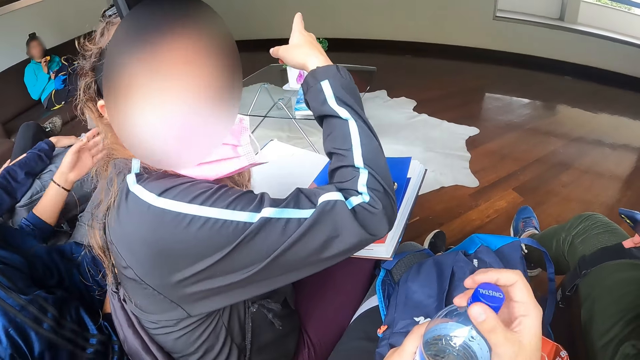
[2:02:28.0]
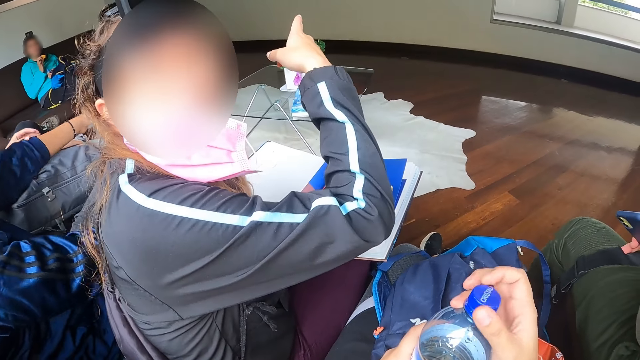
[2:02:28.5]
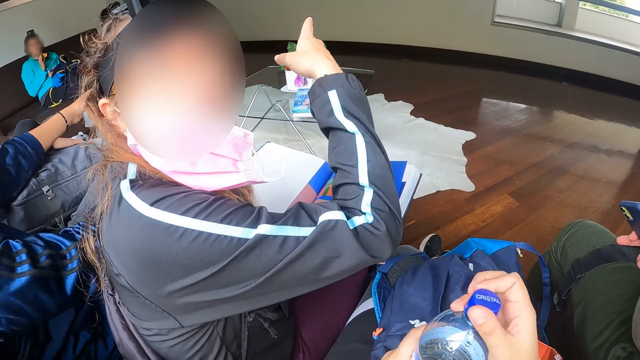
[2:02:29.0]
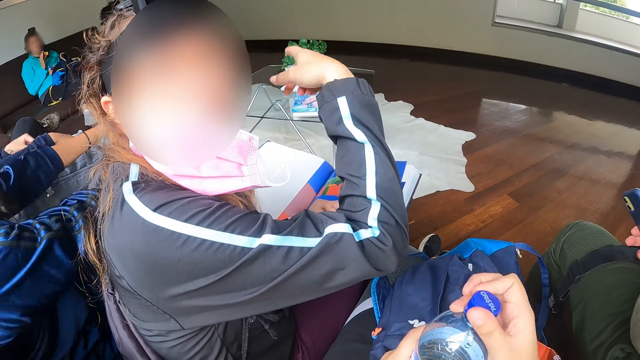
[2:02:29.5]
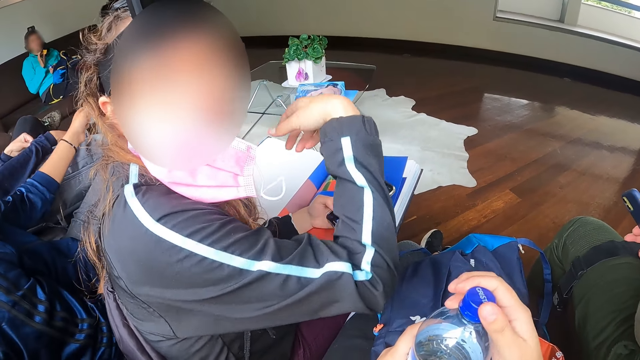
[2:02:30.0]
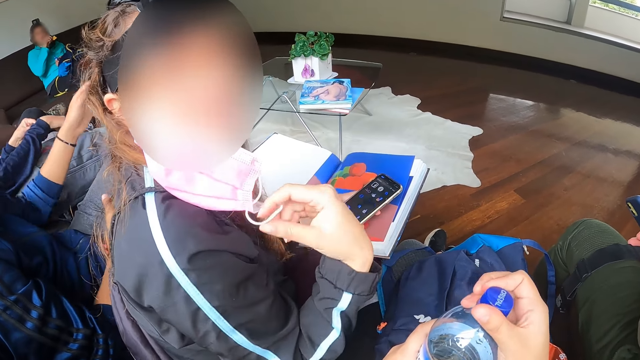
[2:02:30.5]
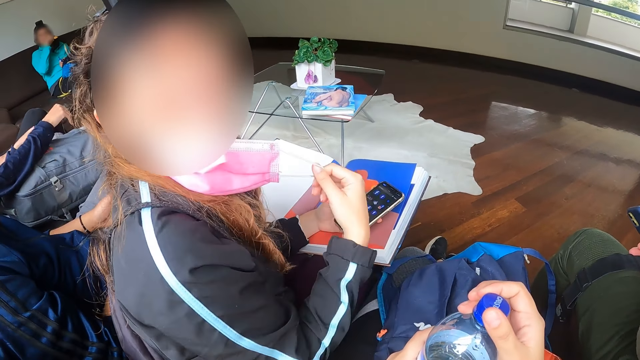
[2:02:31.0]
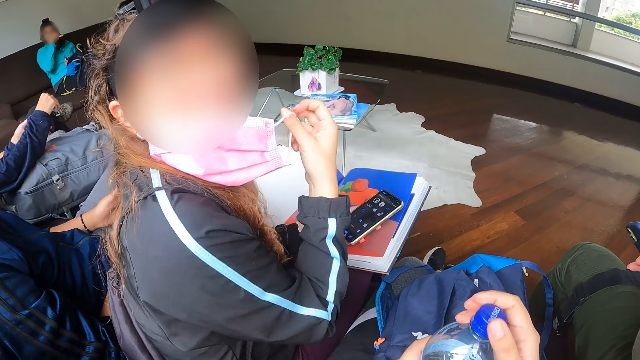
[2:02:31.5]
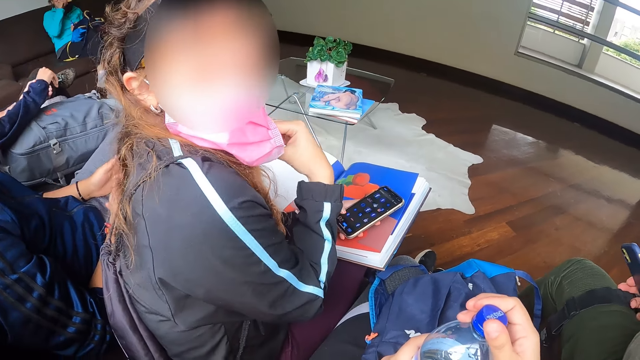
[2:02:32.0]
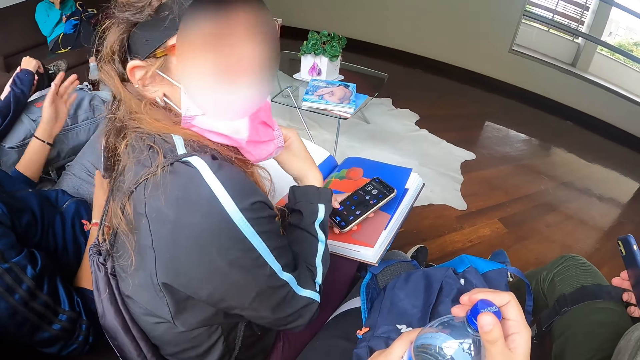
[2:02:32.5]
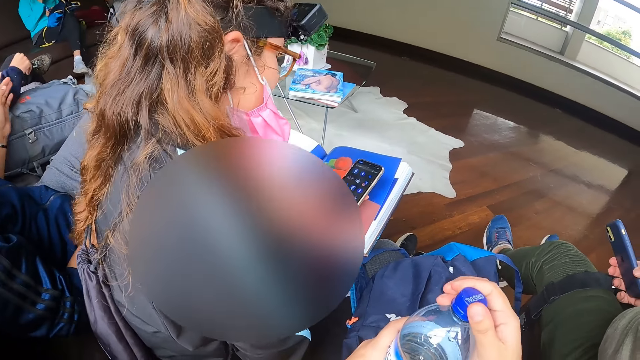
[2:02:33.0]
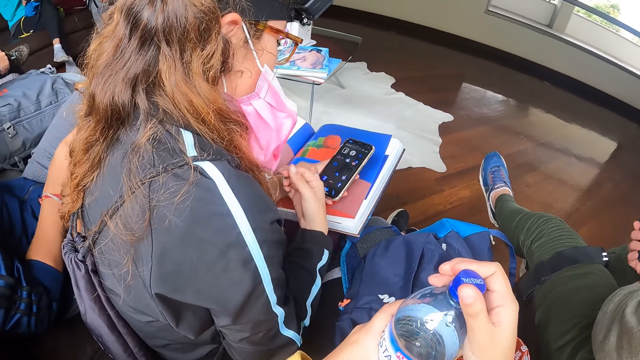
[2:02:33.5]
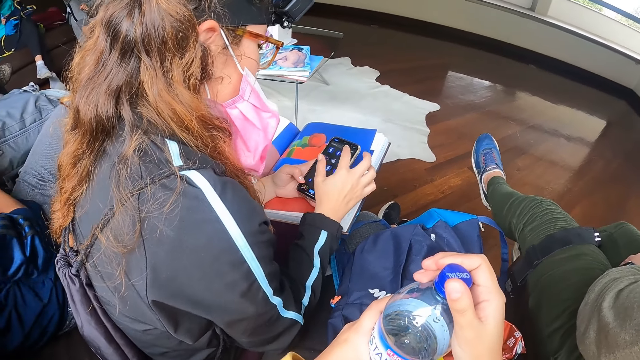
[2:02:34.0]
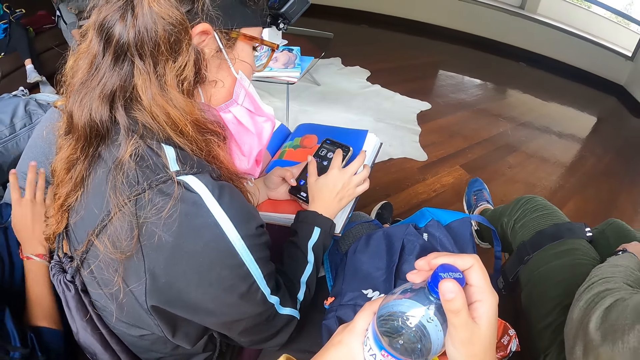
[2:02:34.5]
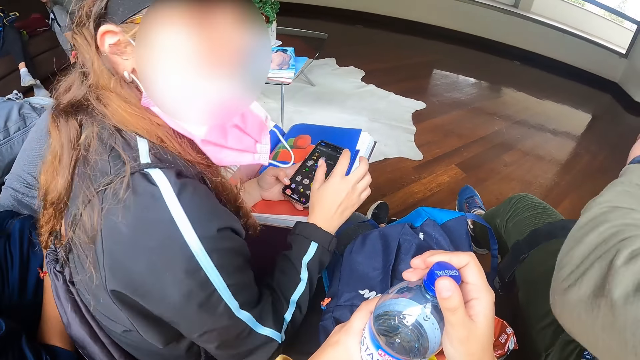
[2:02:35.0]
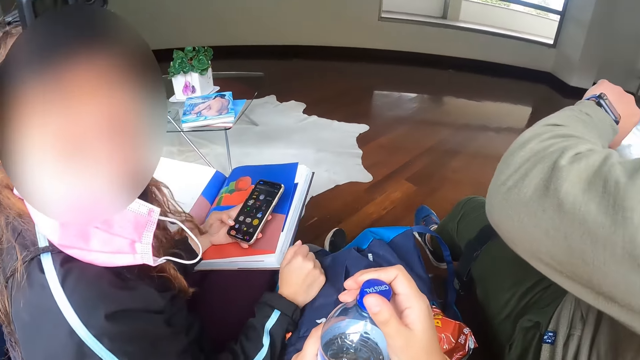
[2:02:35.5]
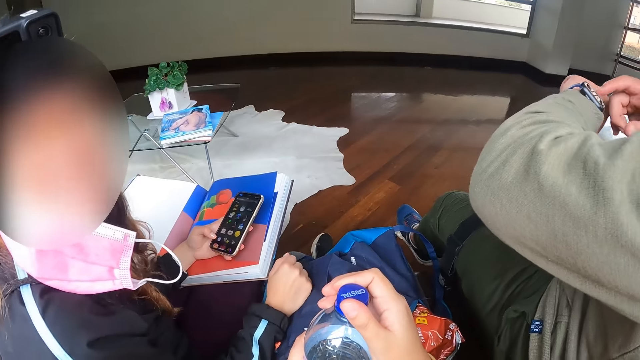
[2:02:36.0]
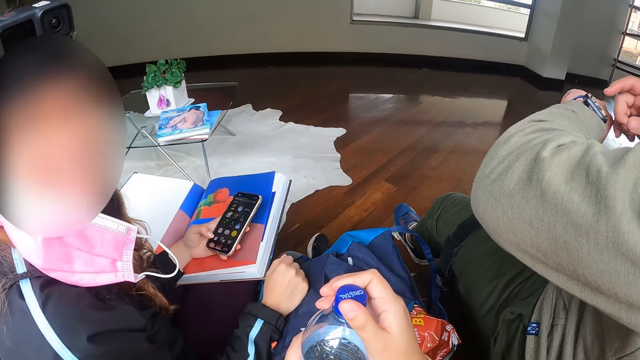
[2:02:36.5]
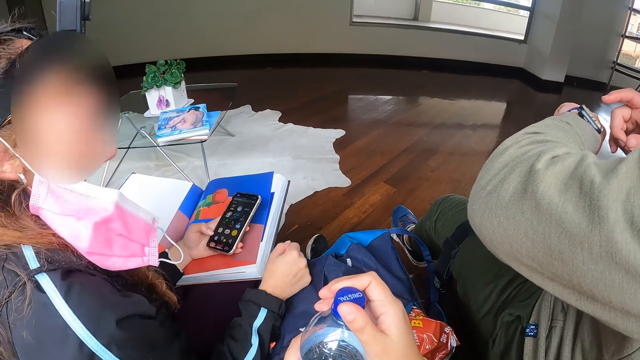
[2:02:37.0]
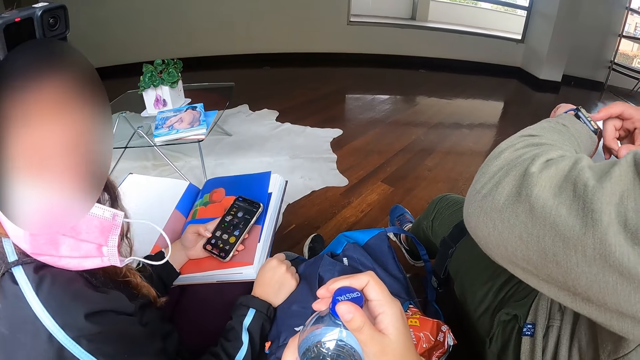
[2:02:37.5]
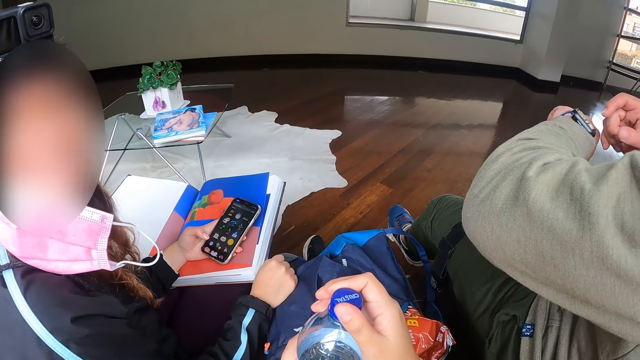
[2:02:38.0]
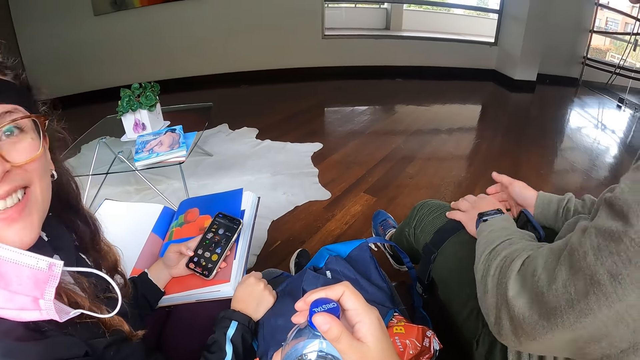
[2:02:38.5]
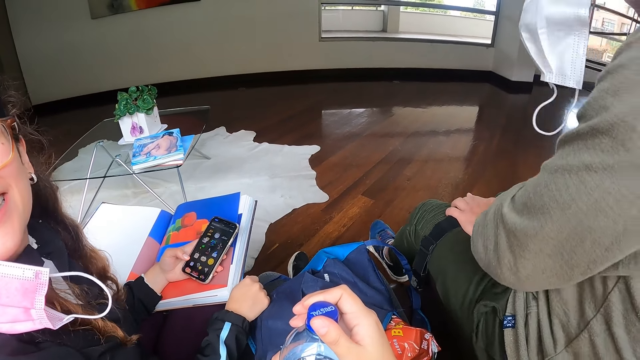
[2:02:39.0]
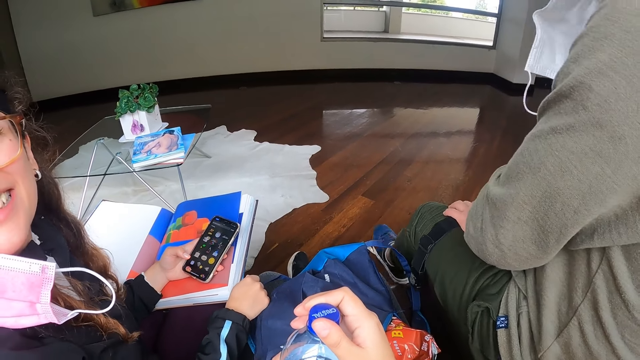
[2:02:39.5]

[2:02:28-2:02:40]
A woman converses. She points her hand and touches the face mask. The woman operates the phone in her left hand with her right hand. The woman looks back. The man operates a smartwatch on his left wrist with his right hand.

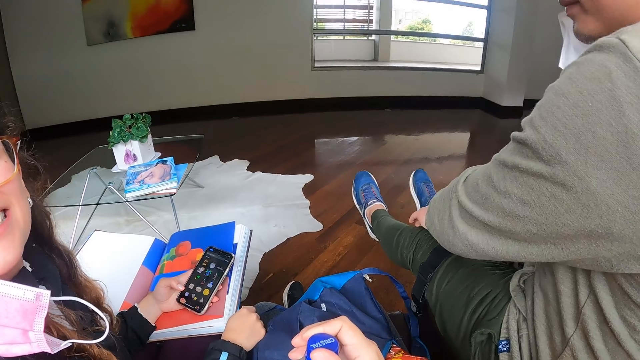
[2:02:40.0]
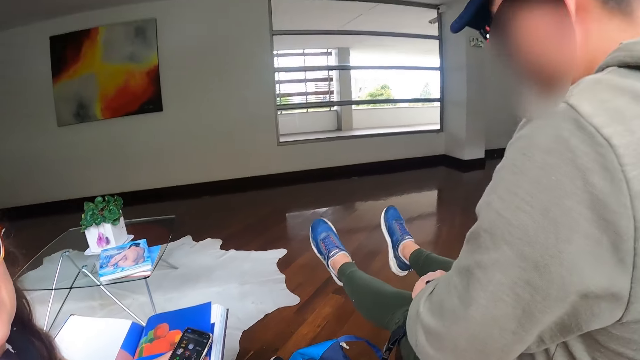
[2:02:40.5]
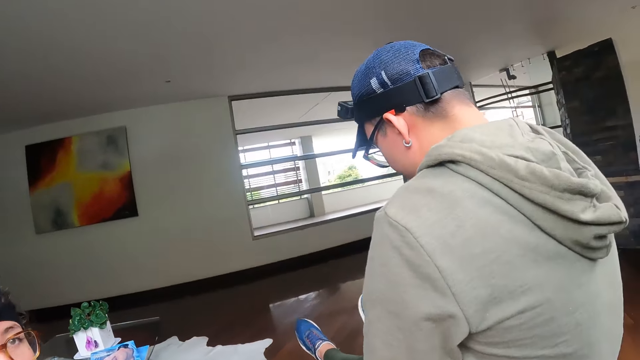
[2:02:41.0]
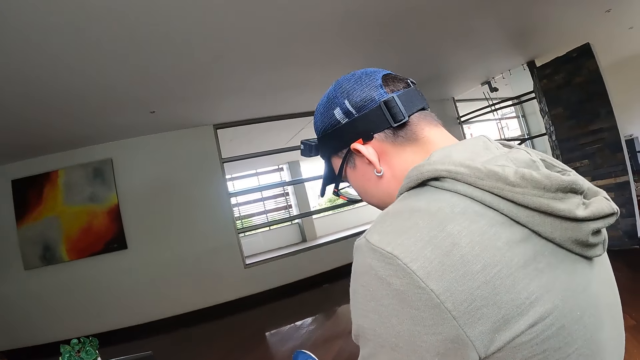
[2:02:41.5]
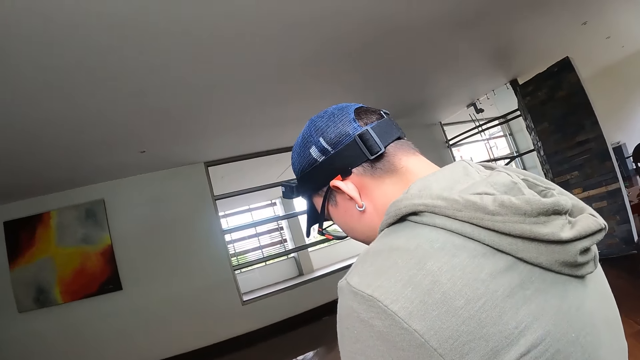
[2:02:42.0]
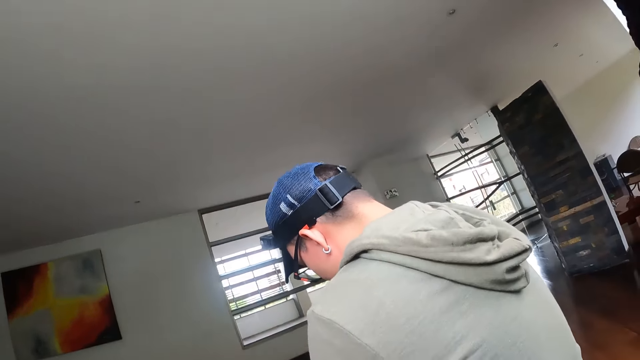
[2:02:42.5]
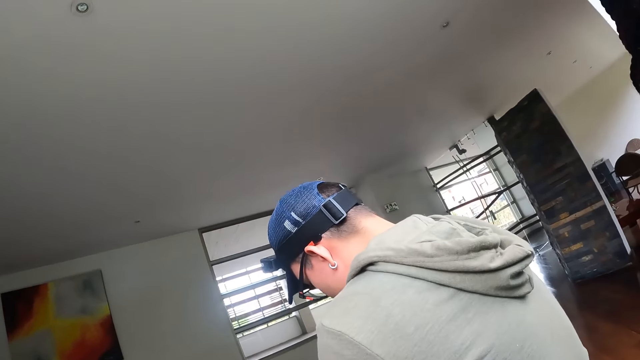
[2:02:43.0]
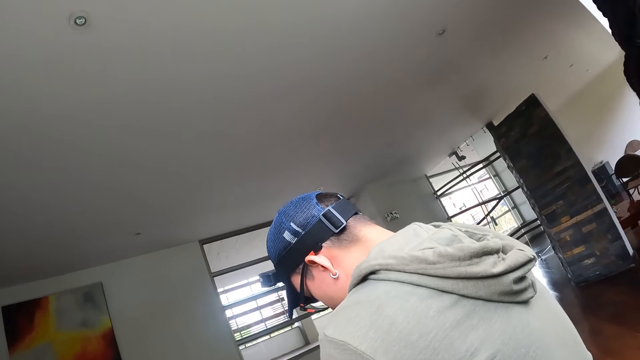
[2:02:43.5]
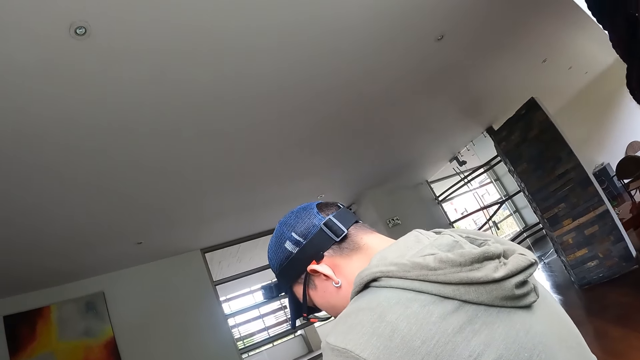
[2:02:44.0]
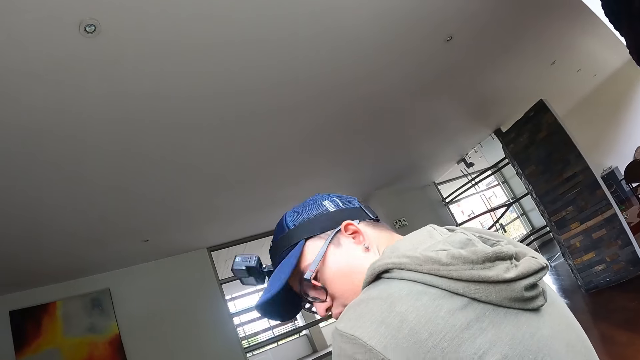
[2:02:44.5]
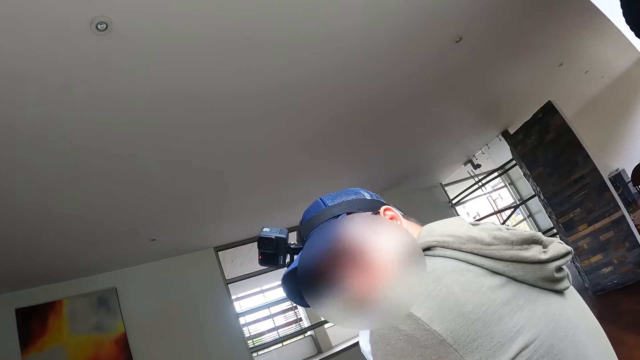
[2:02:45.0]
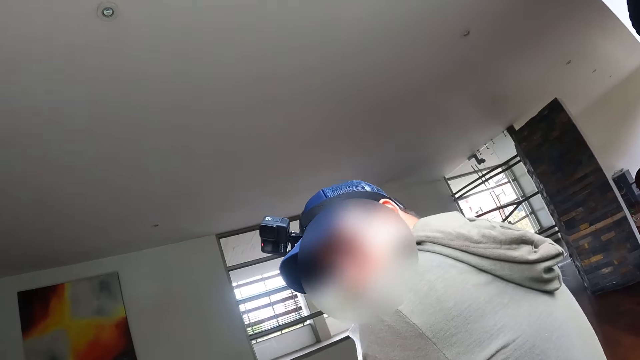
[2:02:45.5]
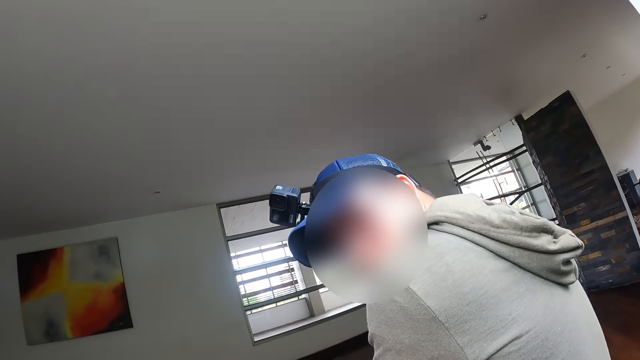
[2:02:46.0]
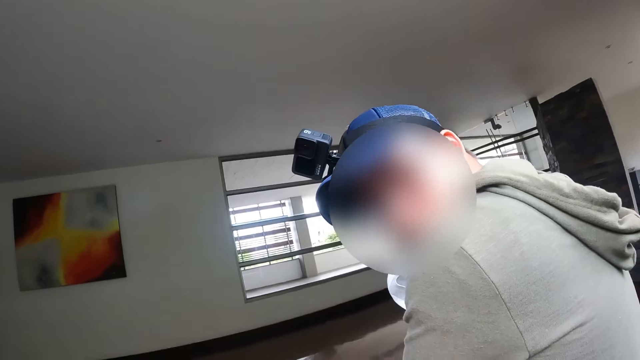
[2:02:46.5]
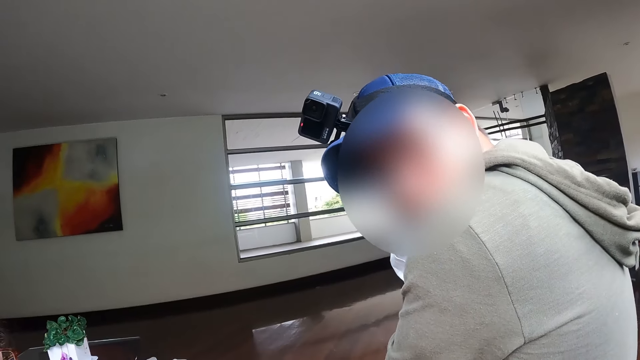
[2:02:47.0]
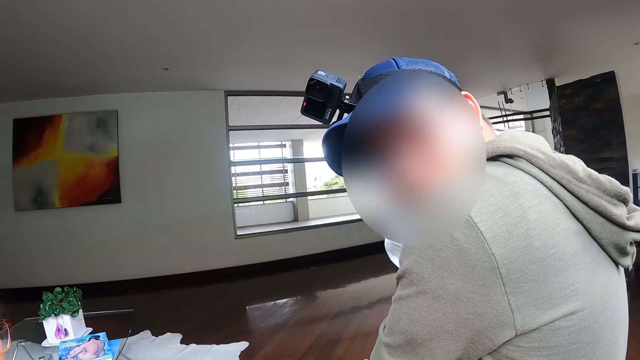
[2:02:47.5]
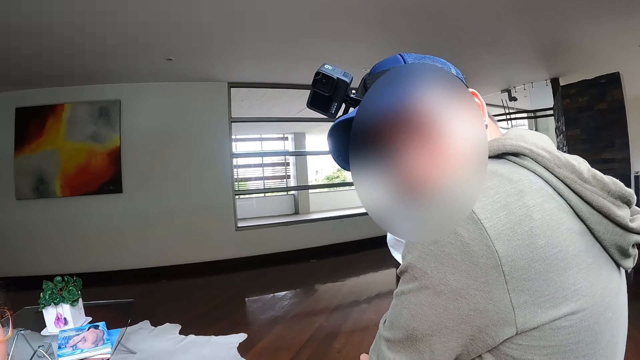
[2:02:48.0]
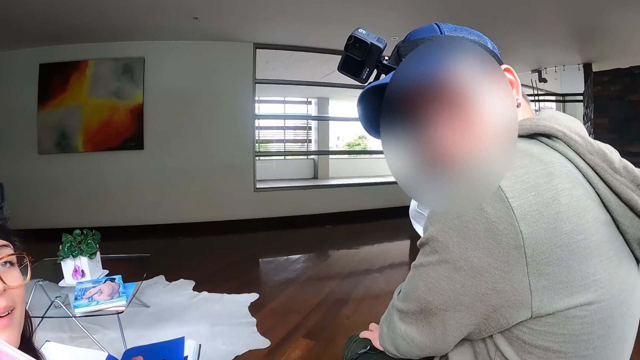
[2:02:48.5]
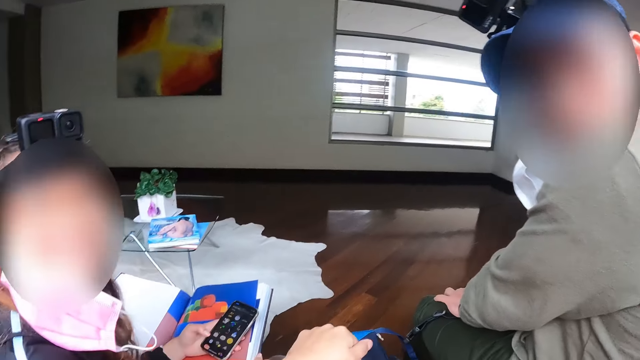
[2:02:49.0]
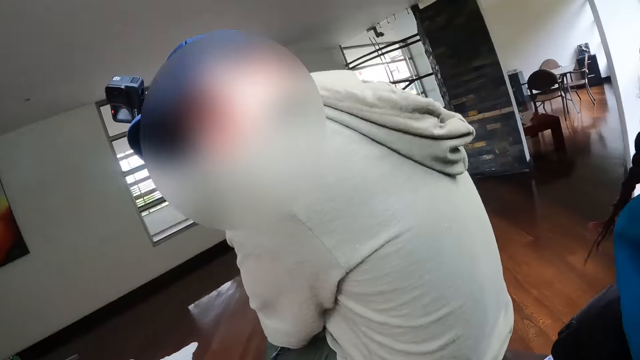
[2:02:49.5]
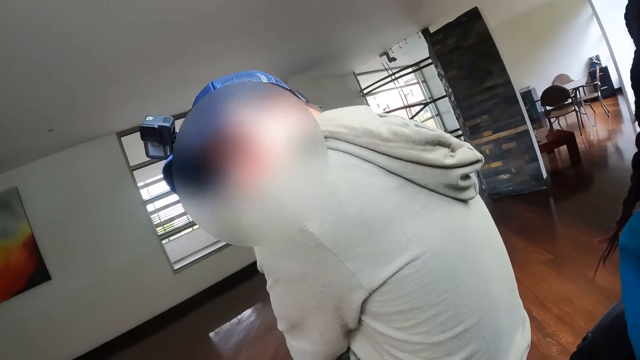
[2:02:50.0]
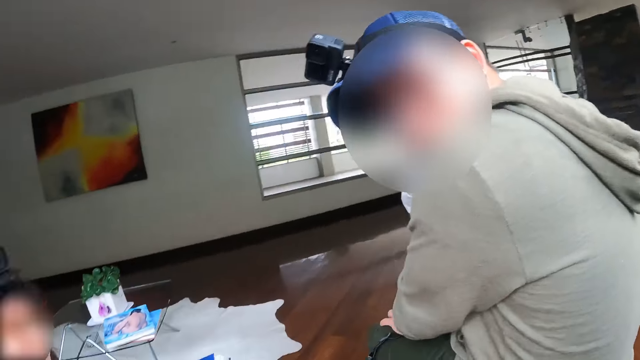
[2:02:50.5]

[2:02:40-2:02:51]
The camera wearer interacts with the man. The man looks at the camera.
